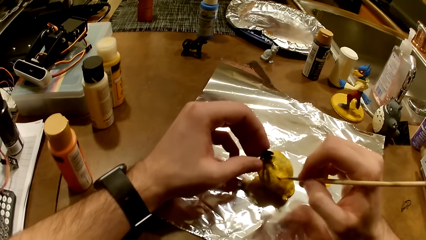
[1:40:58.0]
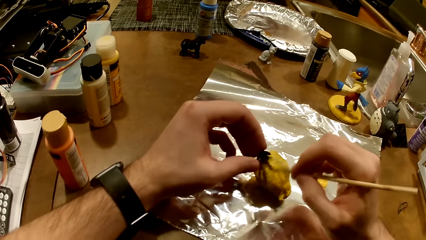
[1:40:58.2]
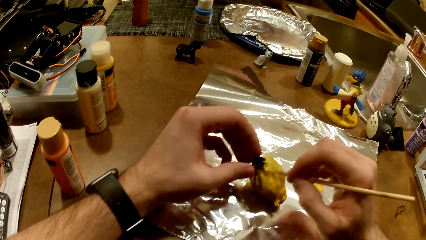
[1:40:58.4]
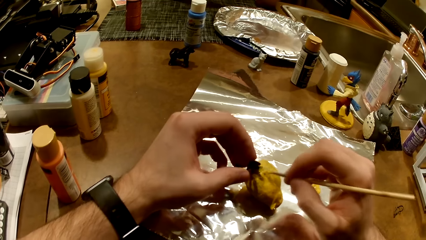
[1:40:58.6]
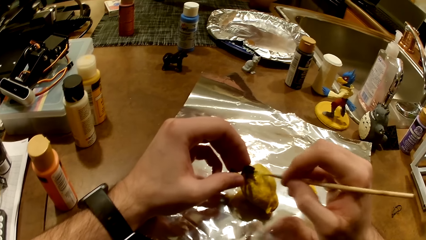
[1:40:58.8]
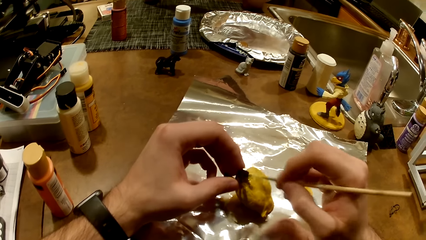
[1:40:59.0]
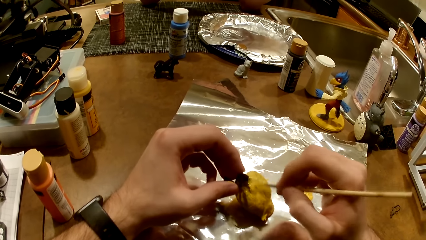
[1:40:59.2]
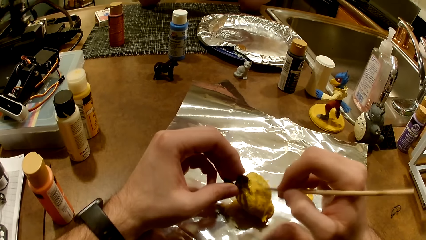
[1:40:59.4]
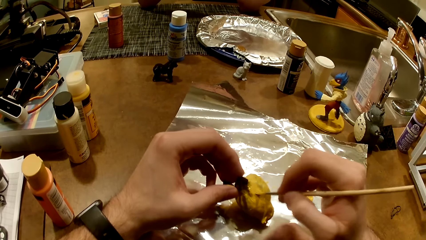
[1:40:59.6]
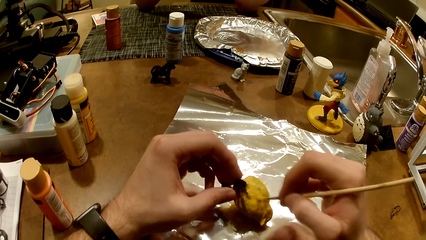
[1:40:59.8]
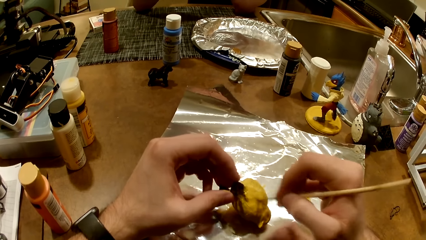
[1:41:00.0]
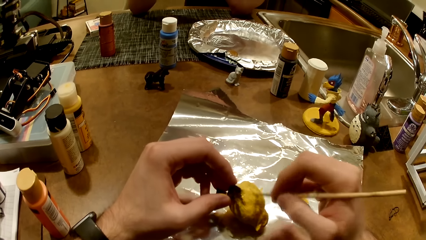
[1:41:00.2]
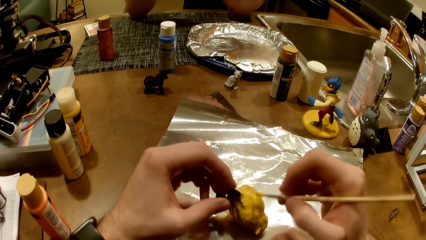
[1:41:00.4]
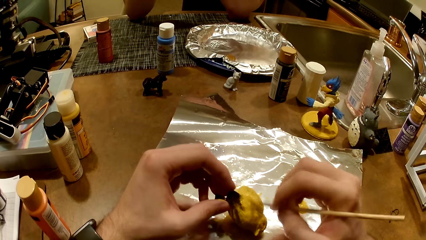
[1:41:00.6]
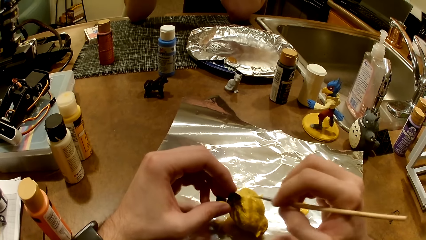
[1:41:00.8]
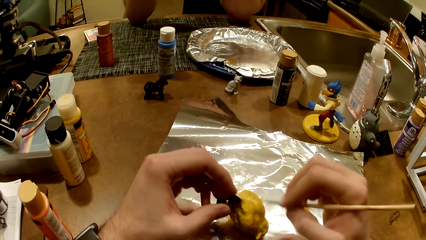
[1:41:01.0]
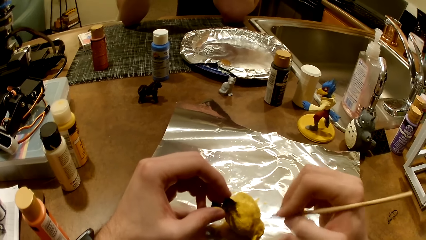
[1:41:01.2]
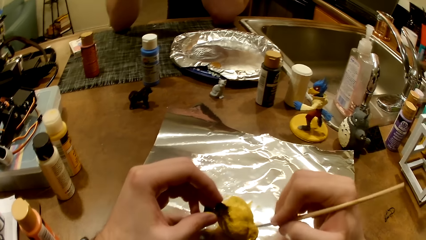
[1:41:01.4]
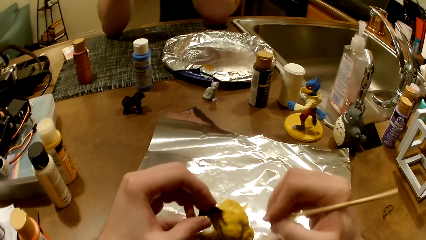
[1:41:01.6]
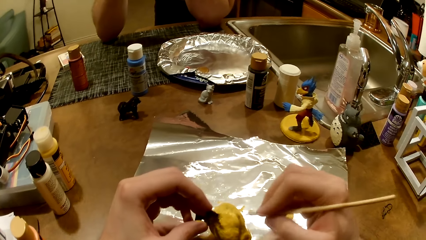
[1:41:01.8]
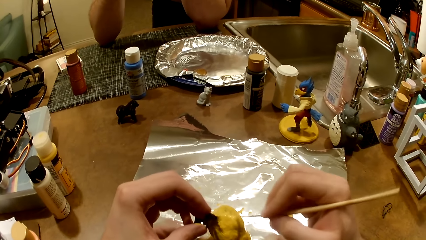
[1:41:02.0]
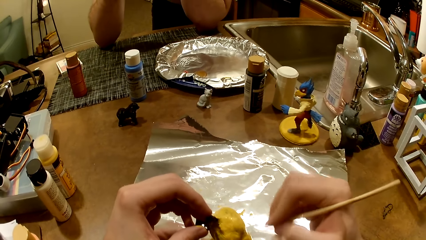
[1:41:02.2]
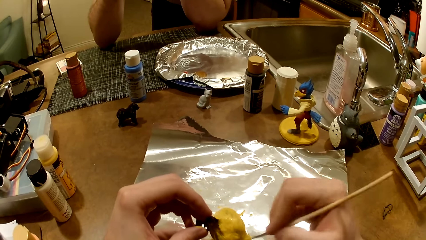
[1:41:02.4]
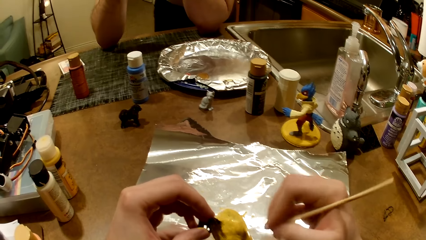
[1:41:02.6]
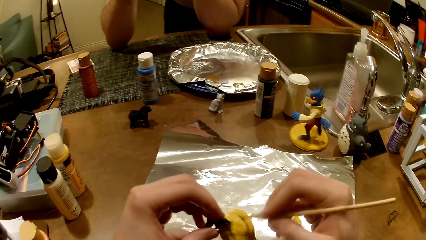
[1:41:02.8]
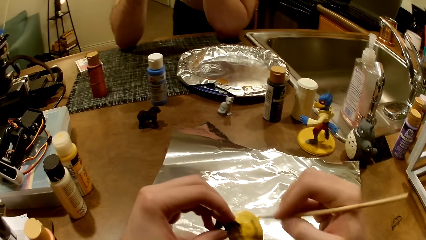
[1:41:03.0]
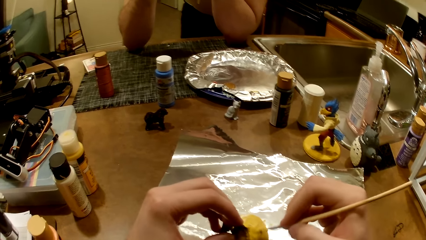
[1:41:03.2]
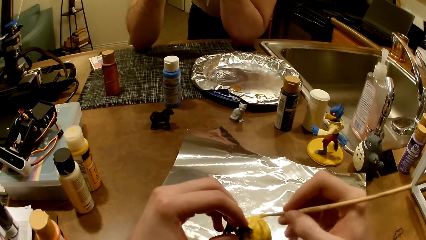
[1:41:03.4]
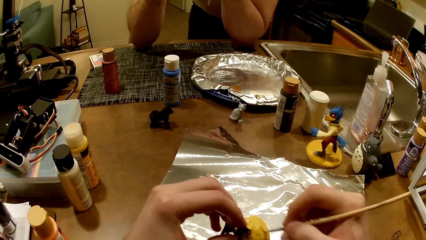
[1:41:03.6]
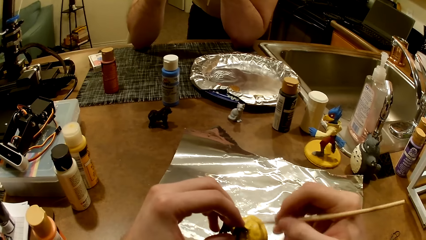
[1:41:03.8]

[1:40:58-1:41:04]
The camera wearer paints the bird figurine with the paint brush.

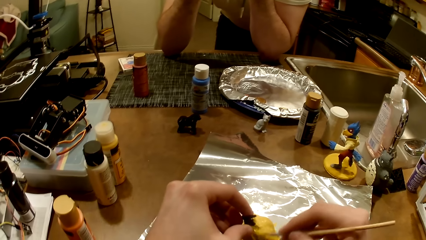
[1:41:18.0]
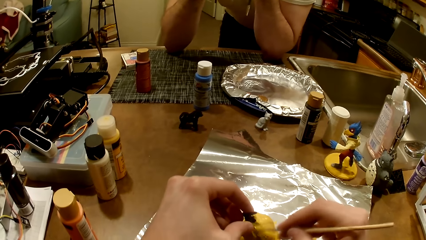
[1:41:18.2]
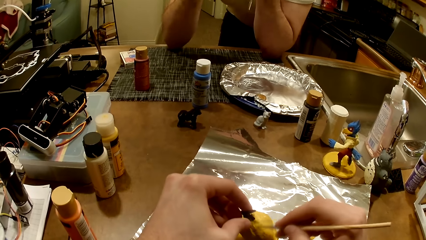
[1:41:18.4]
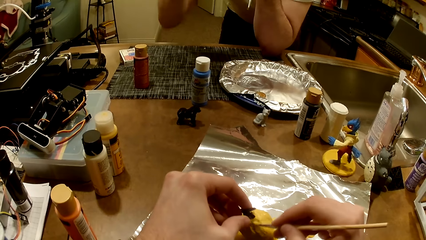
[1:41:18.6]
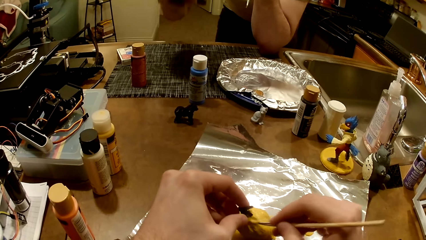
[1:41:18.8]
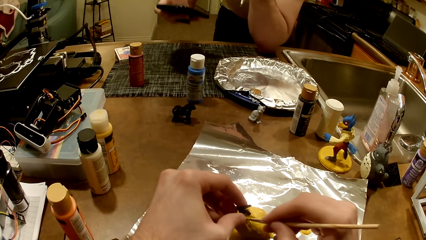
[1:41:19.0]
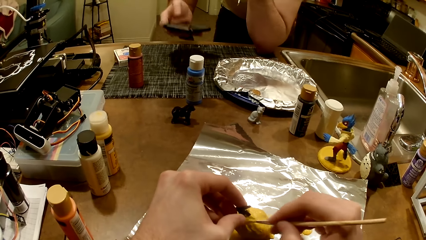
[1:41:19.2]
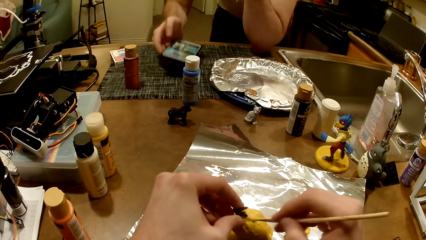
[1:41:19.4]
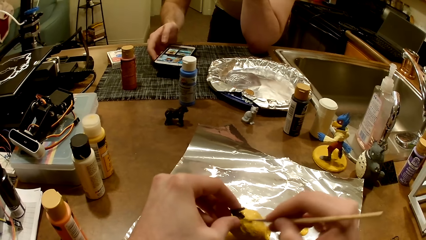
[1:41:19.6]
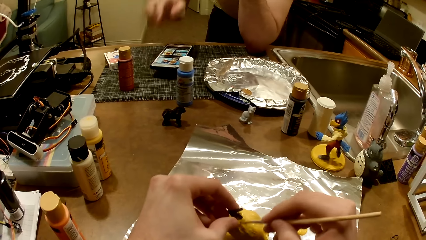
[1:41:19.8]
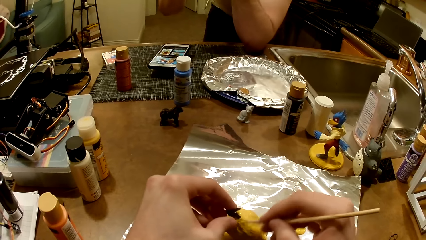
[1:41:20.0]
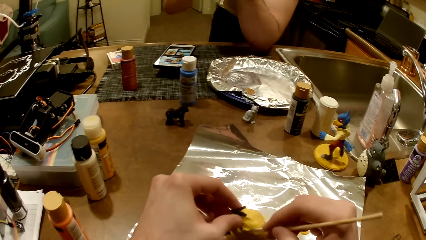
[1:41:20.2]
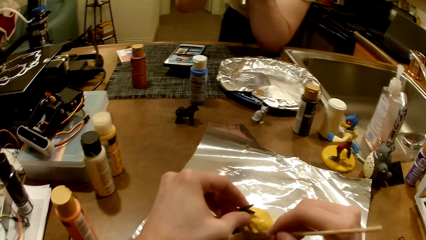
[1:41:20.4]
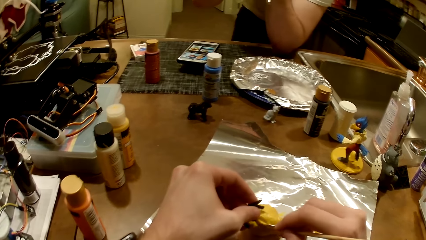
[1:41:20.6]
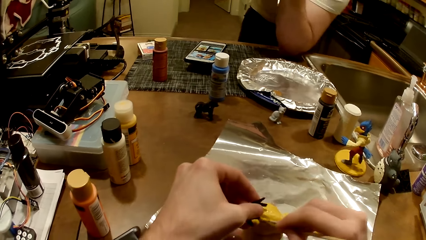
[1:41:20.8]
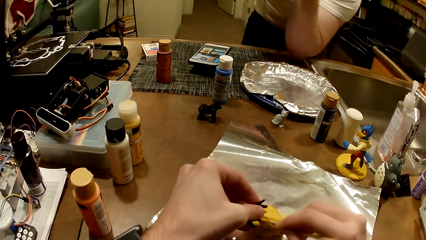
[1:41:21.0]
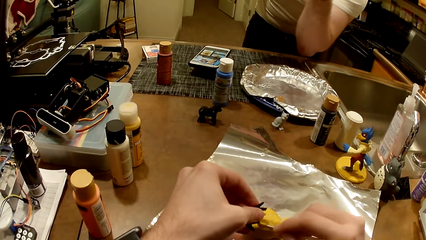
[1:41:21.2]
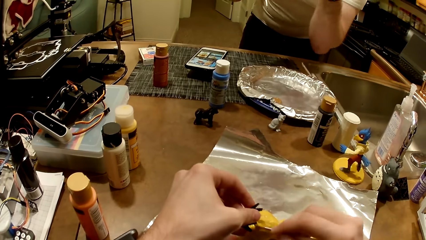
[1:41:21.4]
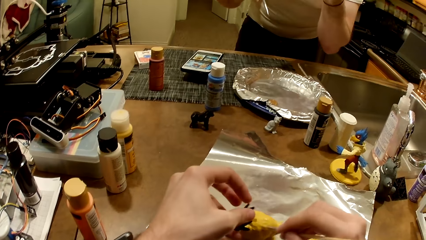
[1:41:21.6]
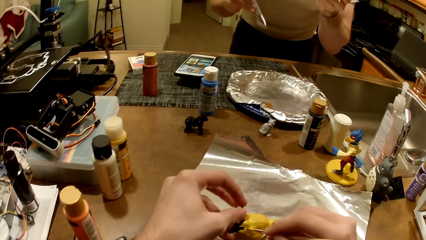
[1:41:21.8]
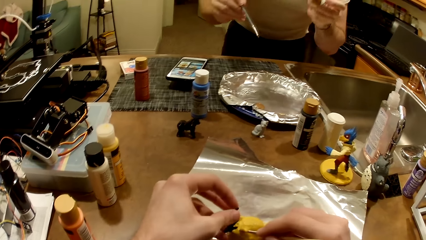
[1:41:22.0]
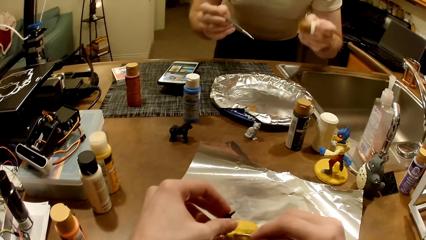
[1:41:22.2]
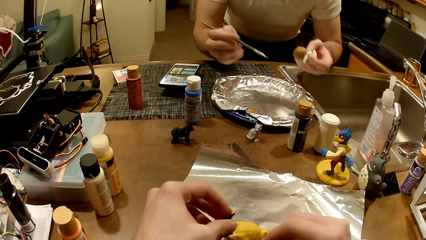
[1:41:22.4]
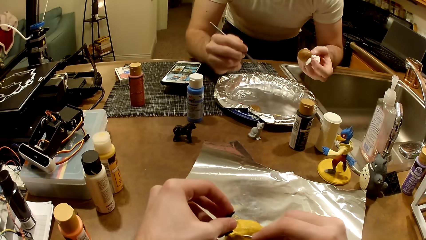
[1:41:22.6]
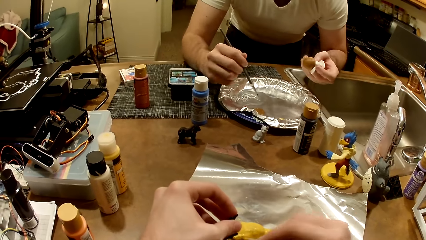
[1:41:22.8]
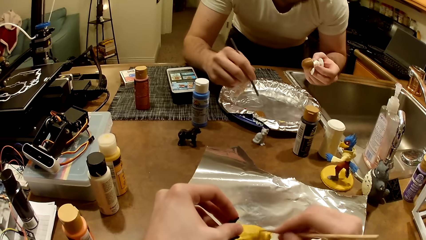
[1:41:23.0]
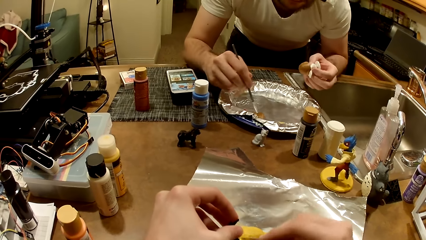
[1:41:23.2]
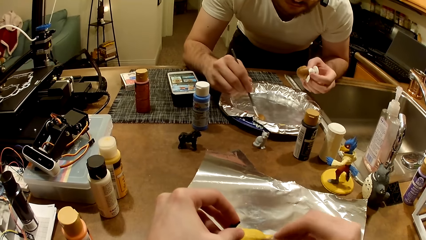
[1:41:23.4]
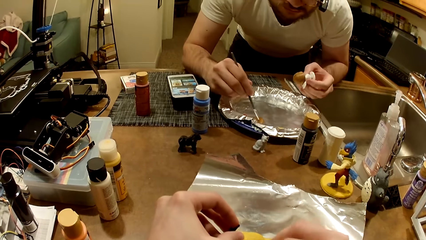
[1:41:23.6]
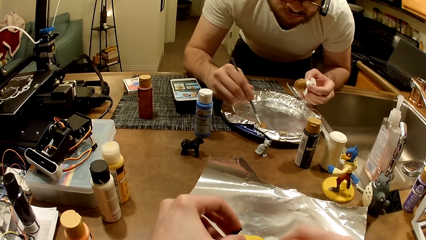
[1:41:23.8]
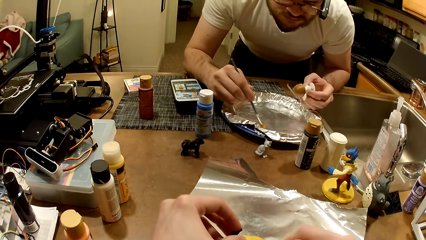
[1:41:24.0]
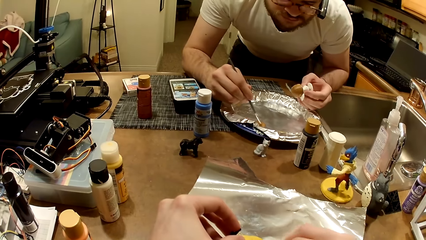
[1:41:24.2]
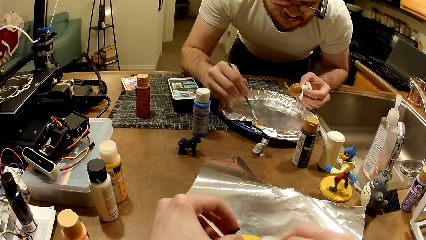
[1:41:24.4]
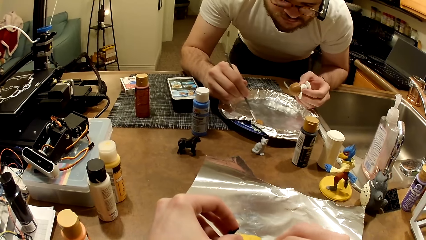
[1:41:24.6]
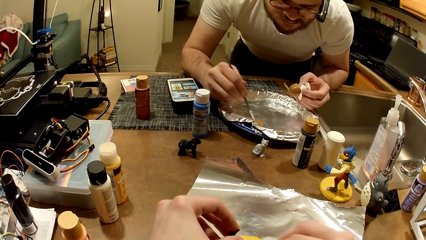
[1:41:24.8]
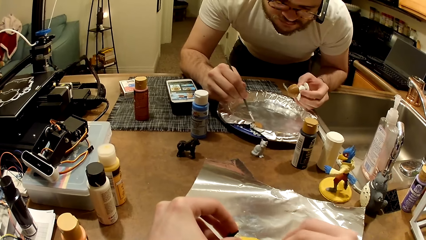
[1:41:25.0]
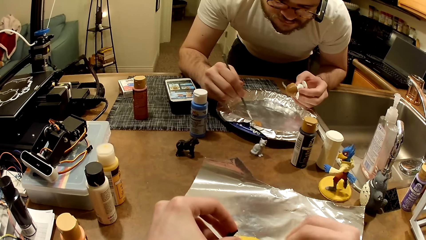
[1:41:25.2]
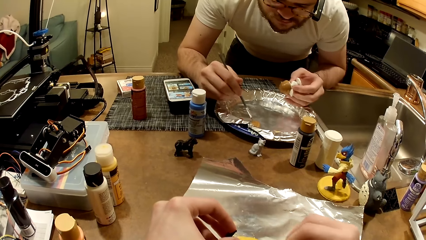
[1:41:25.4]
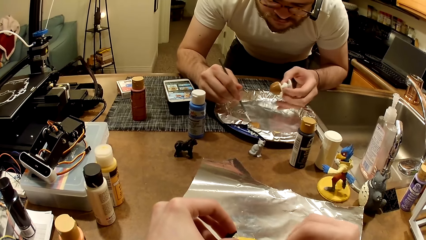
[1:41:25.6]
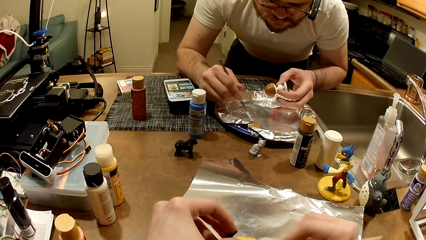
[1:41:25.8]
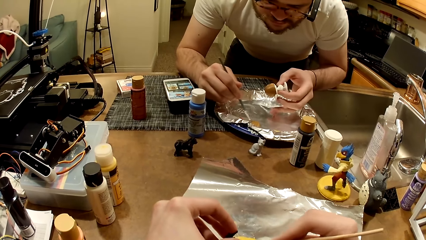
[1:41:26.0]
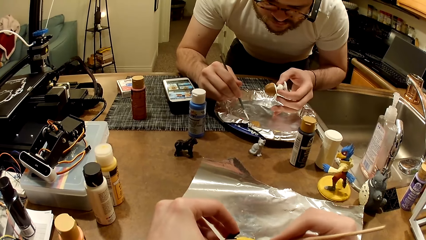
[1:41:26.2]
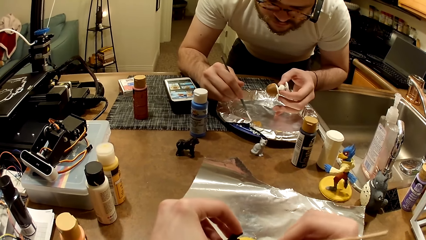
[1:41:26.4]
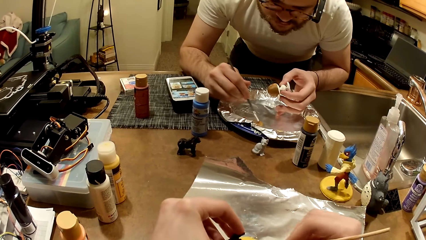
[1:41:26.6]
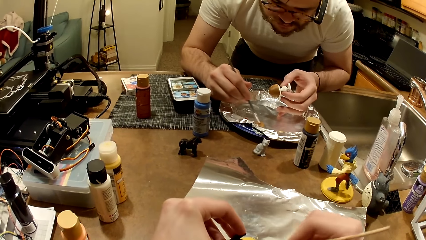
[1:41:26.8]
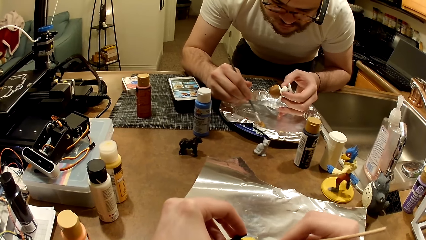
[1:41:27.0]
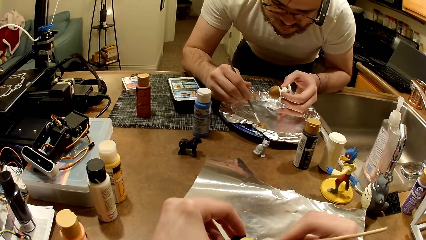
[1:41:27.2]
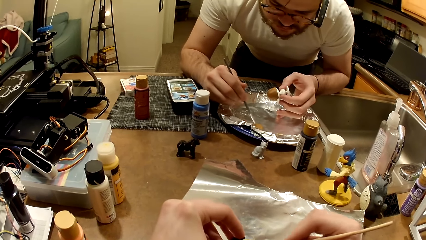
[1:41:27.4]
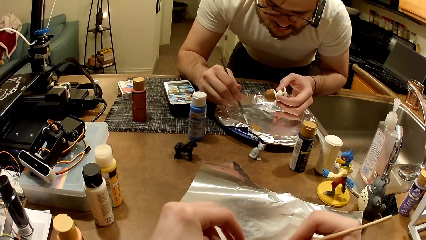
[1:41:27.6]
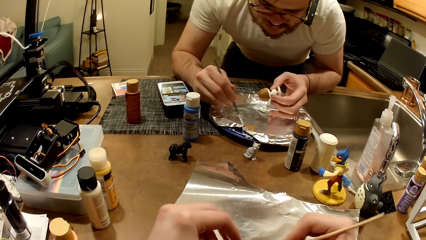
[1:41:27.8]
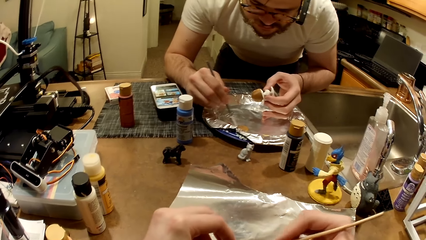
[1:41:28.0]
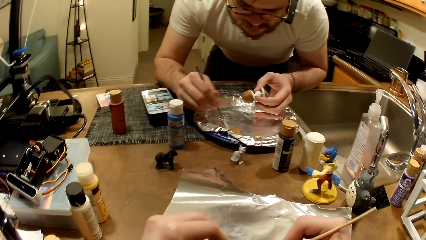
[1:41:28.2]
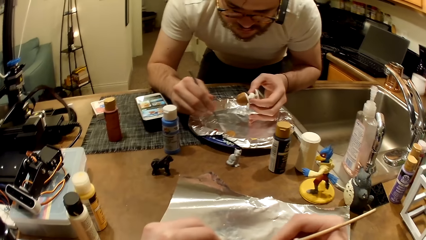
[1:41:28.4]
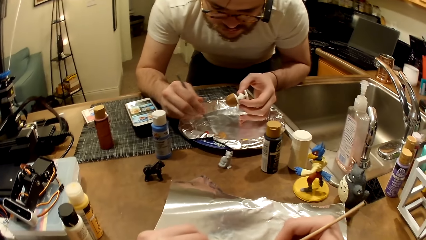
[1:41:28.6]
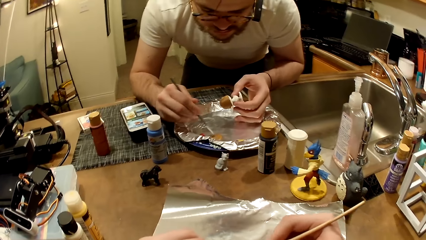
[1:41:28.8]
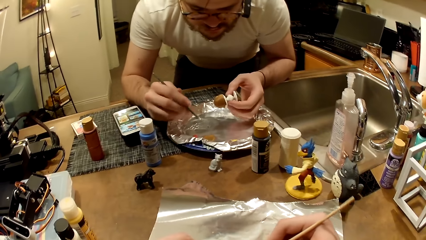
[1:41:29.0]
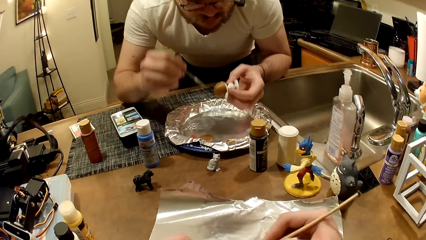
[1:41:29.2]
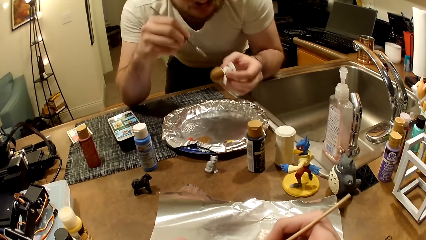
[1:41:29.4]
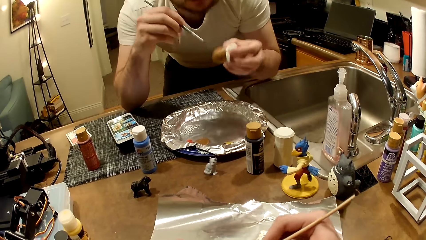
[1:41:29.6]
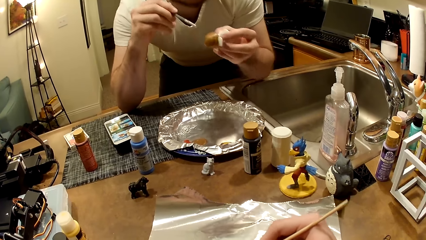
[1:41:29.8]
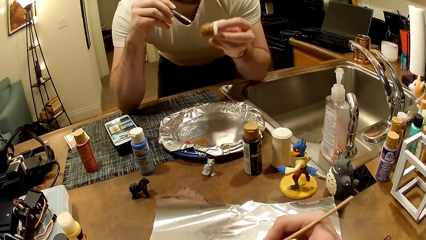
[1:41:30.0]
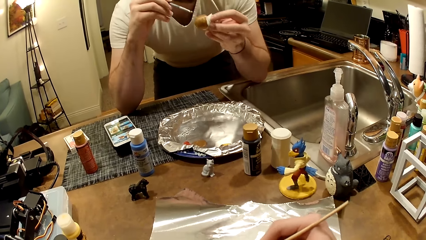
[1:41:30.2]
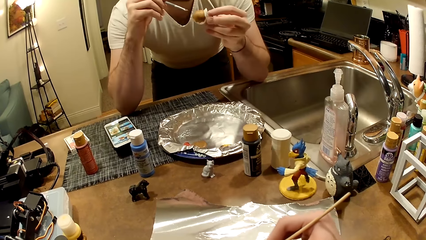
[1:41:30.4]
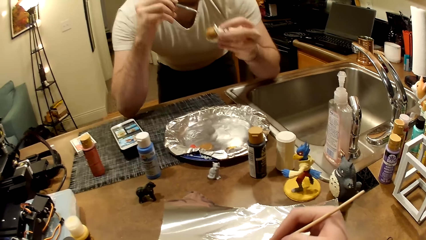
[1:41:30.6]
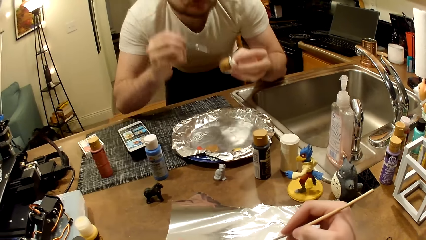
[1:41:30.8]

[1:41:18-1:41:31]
A man drops the phone on a patch of material. The camera wearer paints the bird sculpture with a painting brush. The man lifts his left elbow from the patch of material. The man shifts the phone with his right forearm. The man puts the paints on the brush. The man stirs the brown oil paint with the paint brush.
